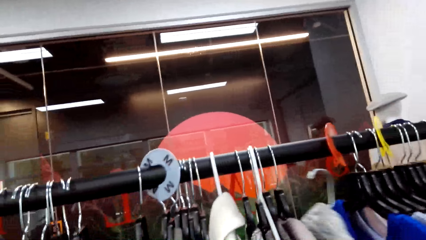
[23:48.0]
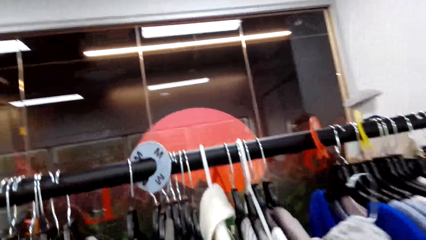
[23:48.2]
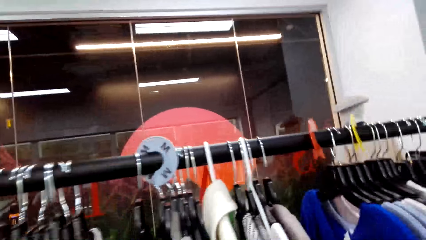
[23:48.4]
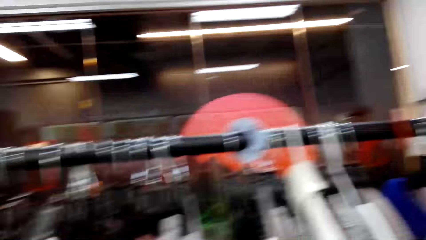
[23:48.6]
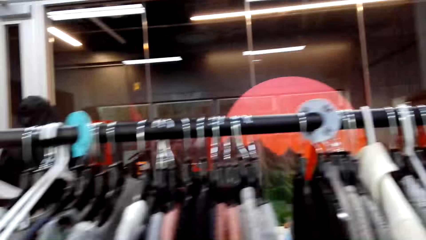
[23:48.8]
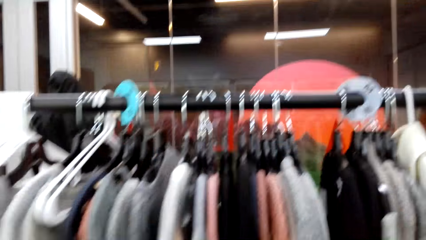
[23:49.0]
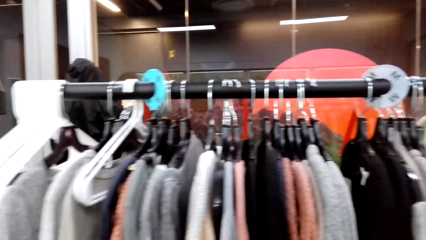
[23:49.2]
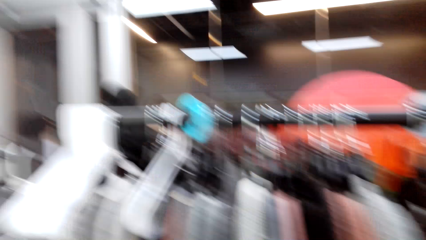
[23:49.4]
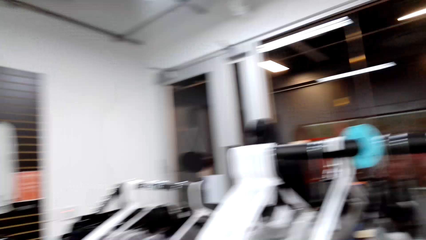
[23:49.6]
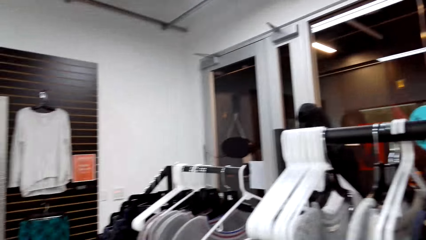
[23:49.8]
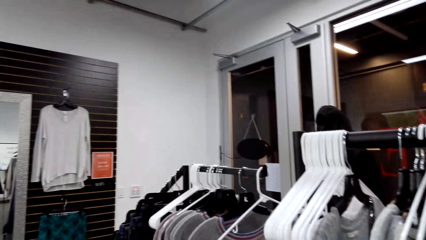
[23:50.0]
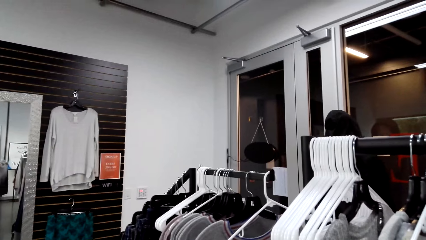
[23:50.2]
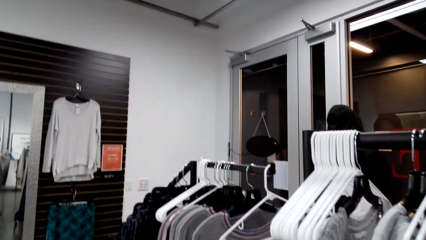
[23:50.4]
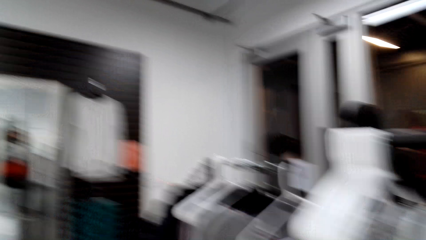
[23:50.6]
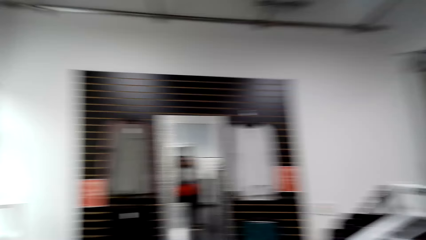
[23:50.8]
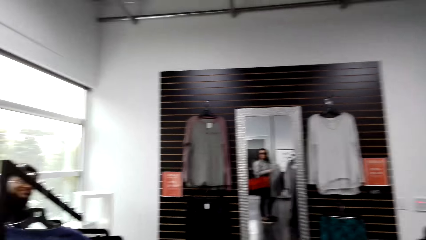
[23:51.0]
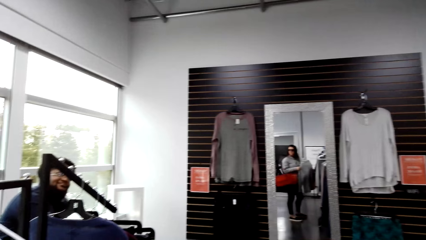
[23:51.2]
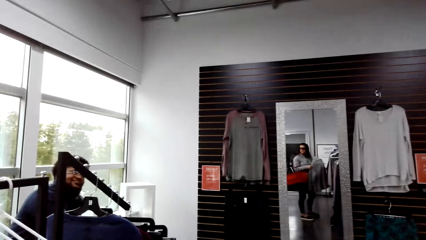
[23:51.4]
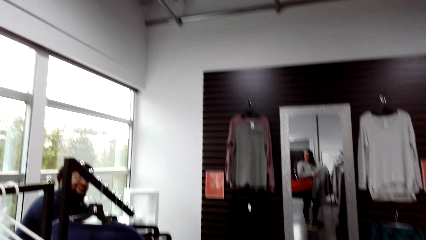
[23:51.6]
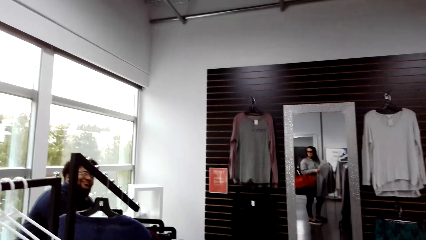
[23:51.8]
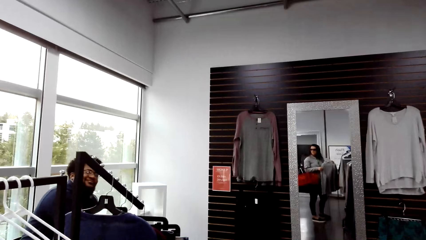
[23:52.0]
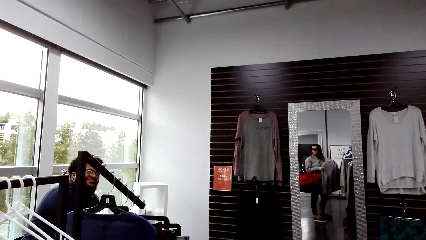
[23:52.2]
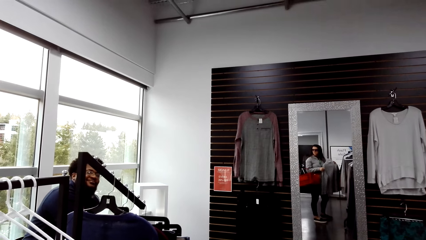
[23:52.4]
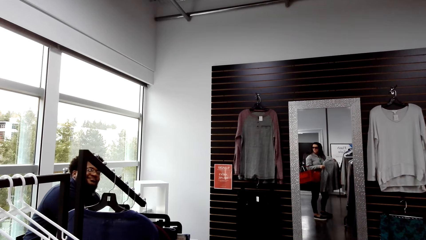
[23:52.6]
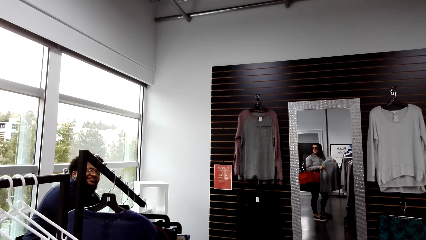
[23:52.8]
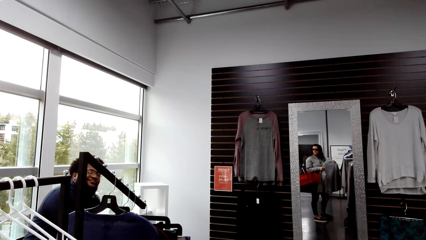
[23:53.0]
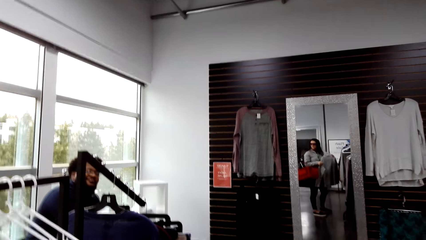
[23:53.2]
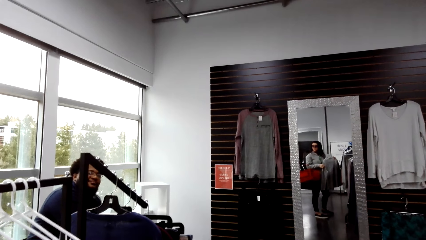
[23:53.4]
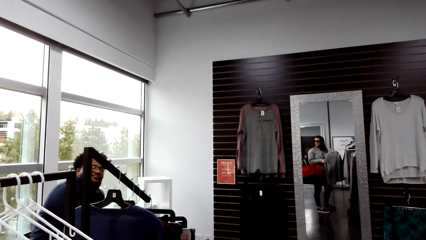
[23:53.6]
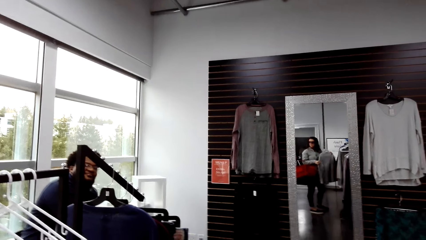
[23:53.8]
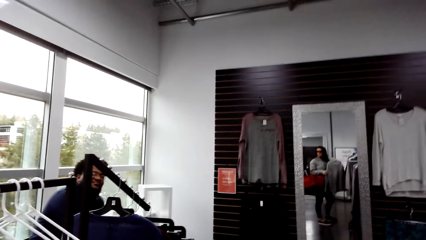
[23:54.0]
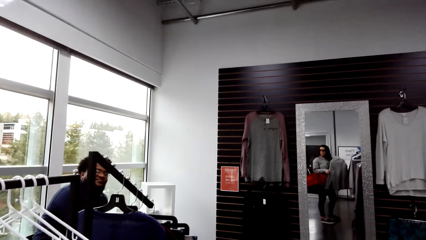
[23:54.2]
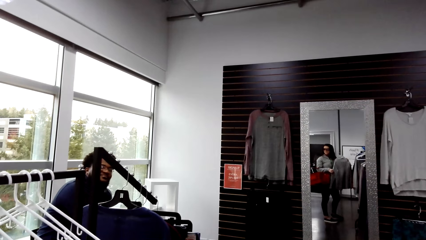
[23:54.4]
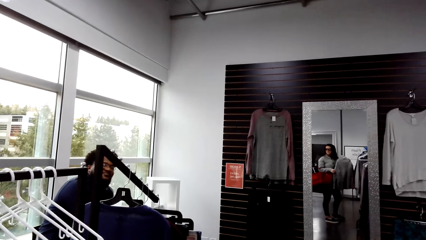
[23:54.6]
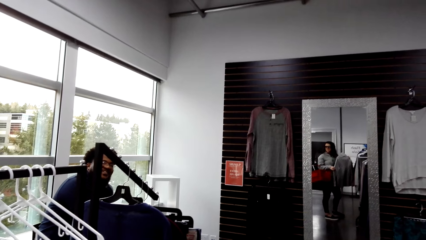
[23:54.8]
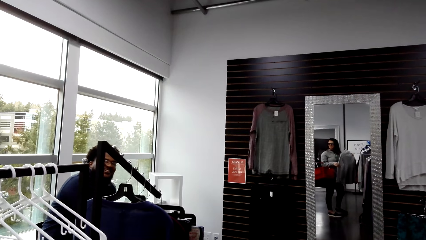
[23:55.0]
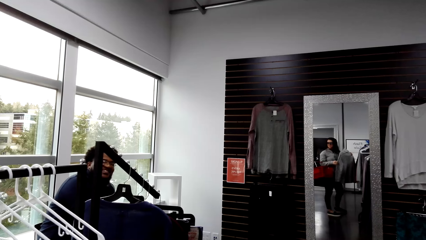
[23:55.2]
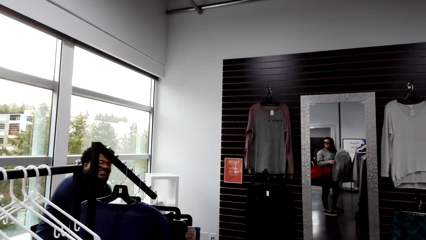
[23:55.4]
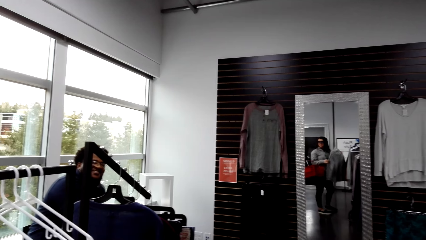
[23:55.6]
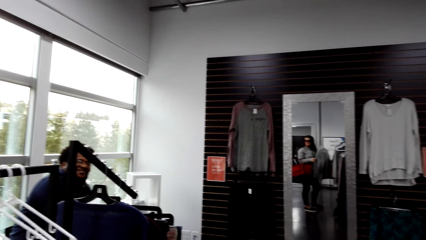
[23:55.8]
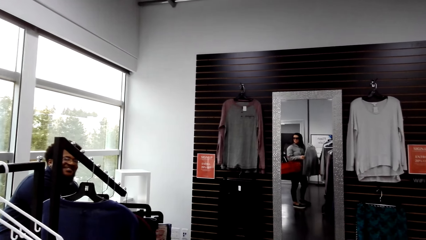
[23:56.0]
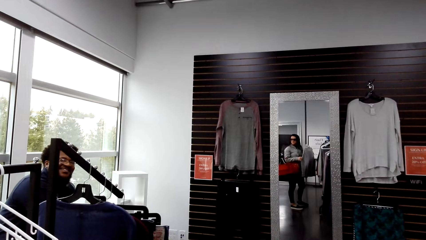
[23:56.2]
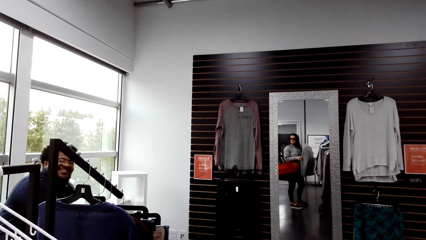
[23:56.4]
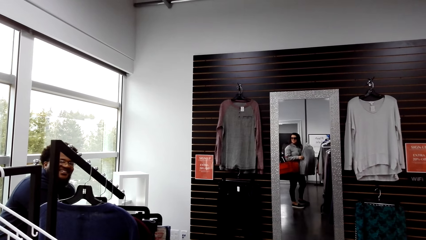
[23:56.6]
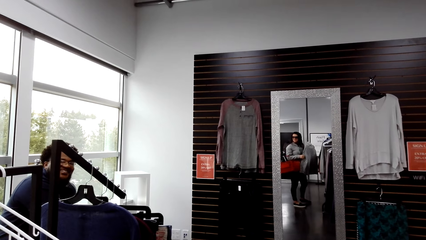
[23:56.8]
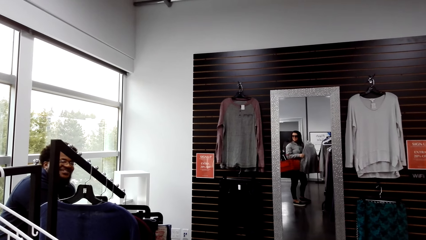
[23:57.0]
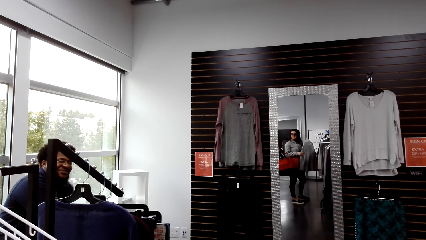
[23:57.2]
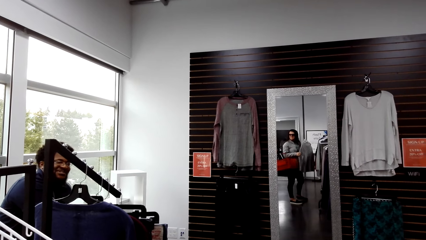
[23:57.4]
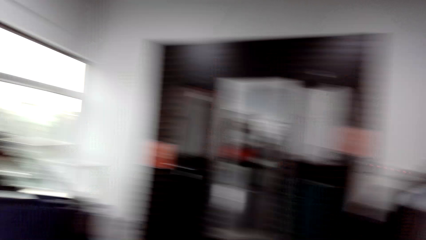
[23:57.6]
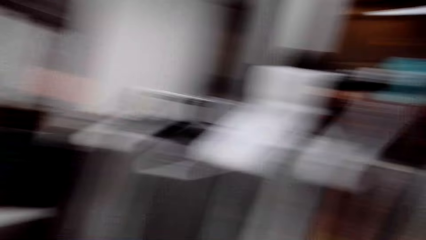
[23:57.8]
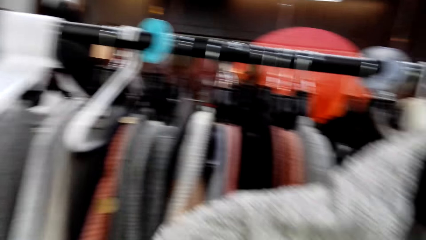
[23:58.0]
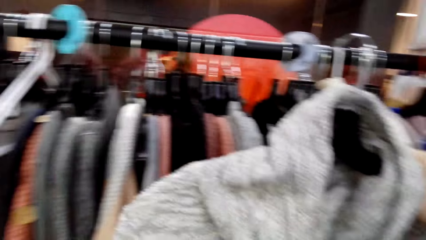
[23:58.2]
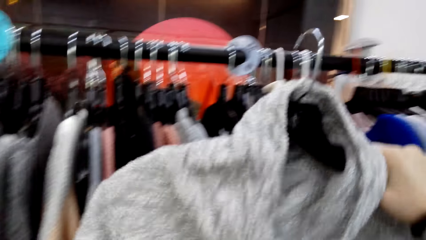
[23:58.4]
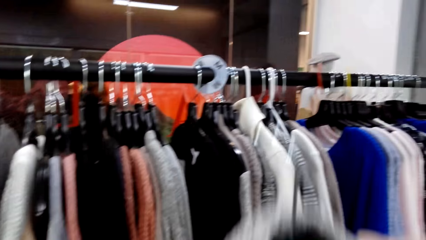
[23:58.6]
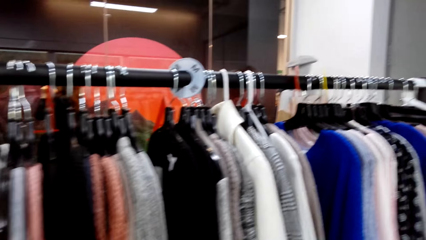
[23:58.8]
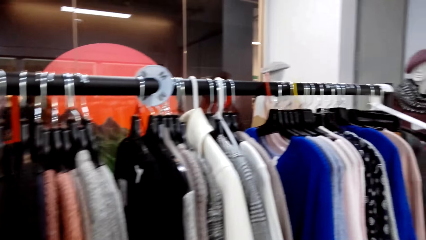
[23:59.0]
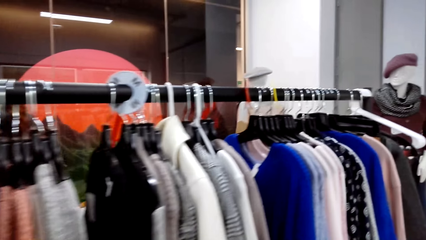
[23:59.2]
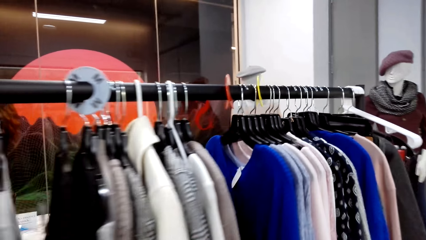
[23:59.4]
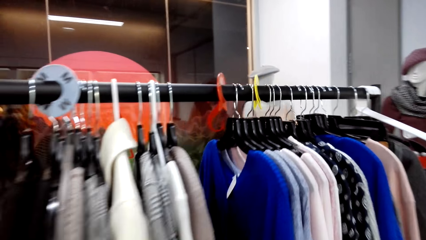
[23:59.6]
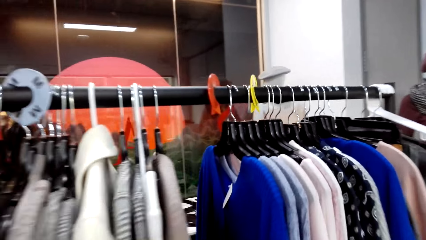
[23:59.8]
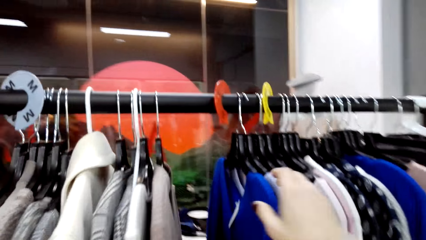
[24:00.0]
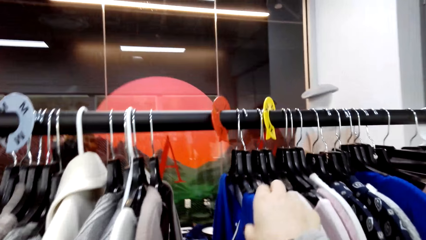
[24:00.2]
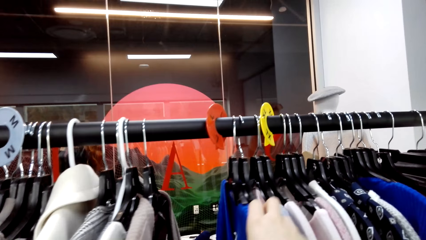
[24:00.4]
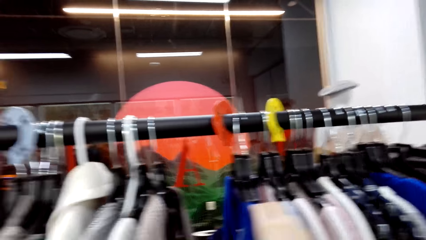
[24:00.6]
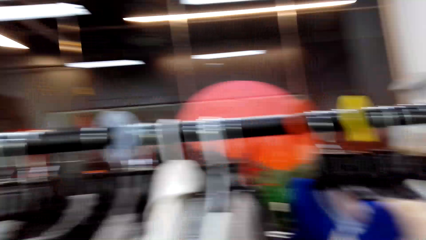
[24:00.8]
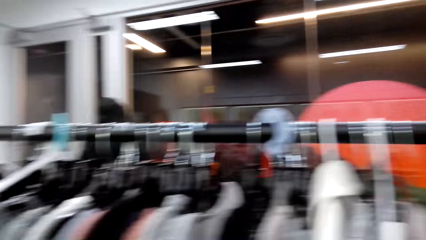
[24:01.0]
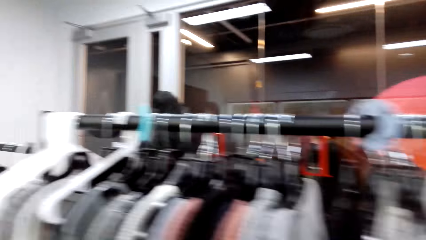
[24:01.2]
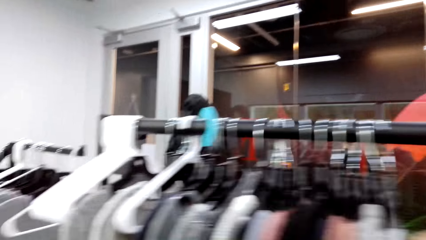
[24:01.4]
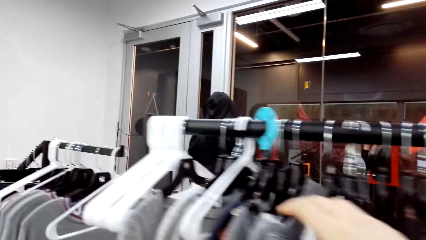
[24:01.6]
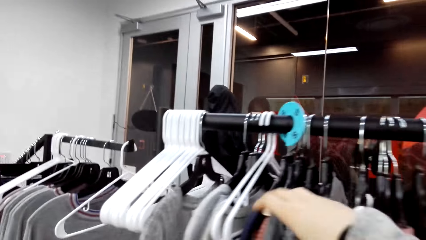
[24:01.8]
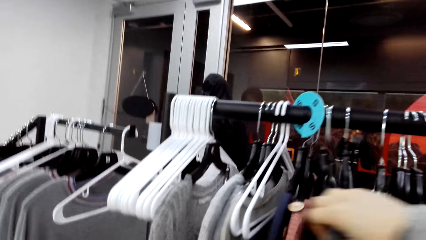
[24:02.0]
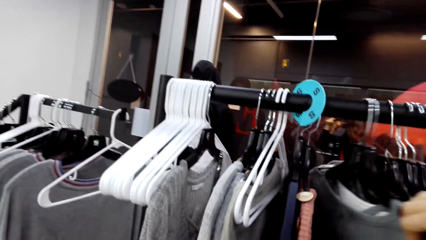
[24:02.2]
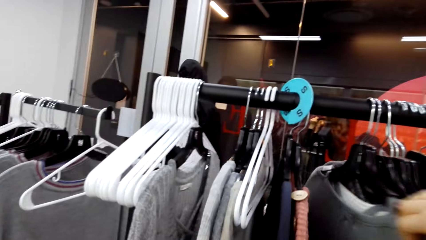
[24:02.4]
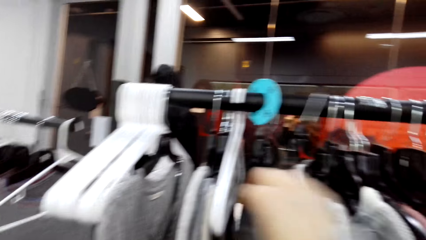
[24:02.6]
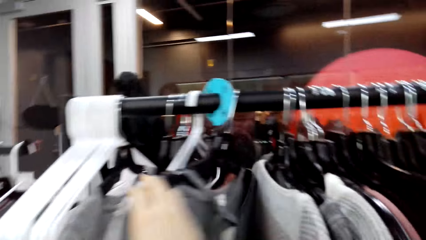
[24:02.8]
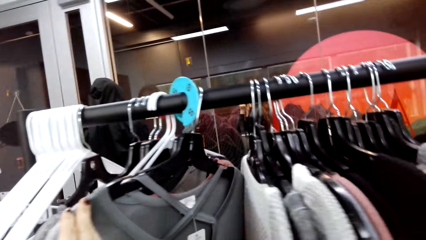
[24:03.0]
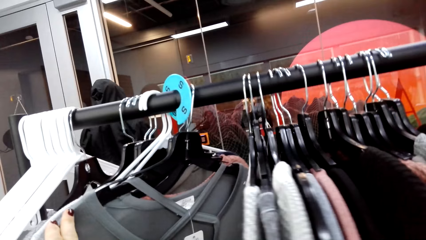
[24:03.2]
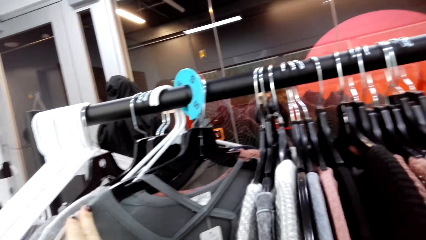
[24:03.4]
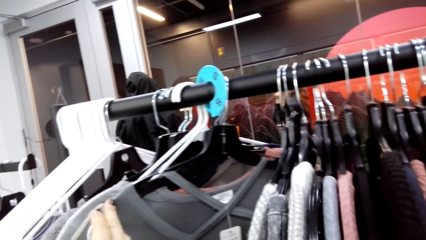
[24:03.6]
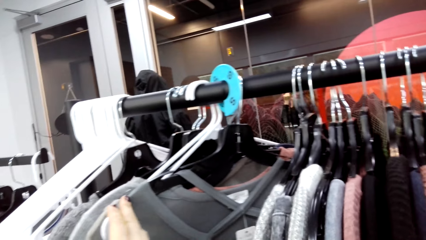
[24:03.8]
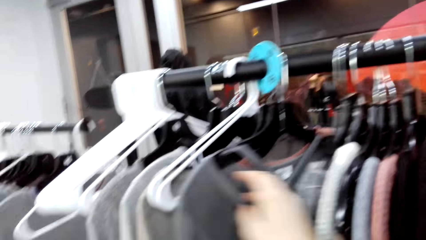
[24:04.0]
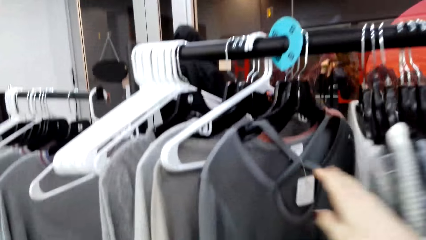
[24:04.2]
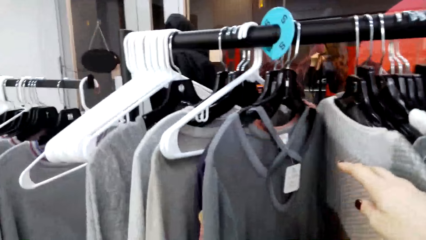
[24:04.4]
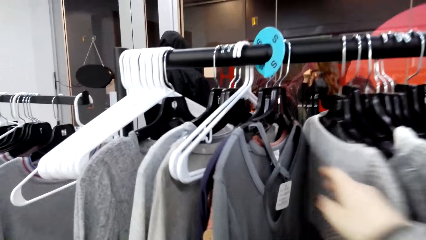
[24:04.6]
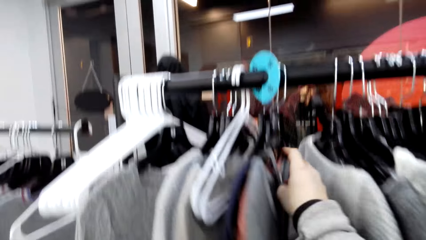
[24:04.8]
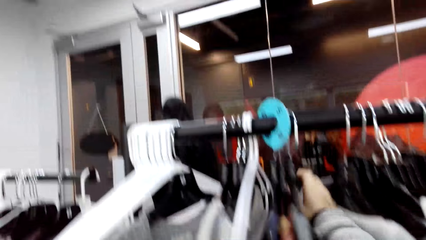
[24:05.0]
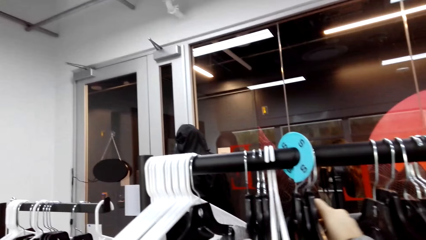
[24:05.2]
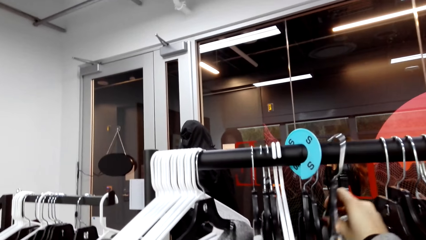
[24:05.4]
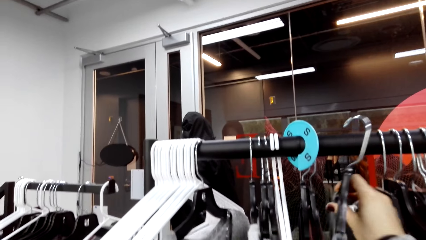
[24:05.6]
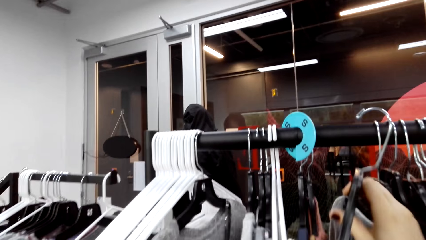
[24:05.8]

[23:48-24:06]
The camera wearer takes a jacket. They look around. They hold the cloth. They communicate with a person. A person smiles to another person. The camera wearer looks at the clothes. They sort clothes. They hold the cloth.
